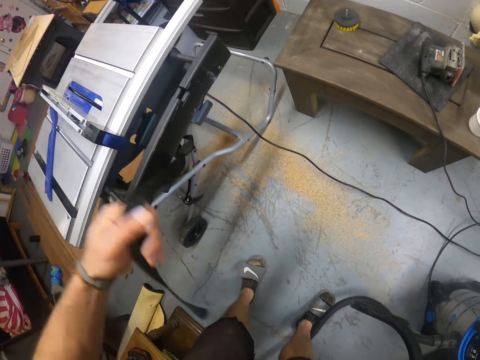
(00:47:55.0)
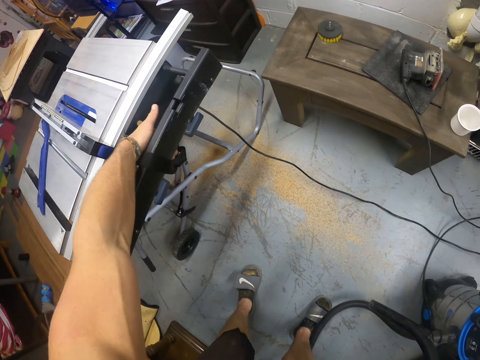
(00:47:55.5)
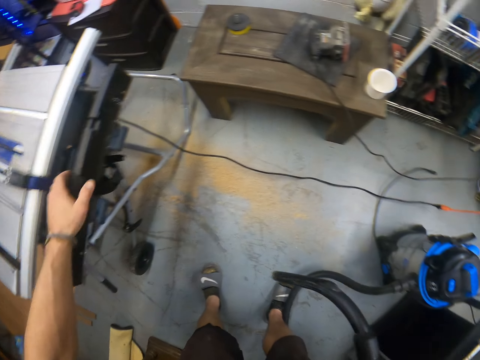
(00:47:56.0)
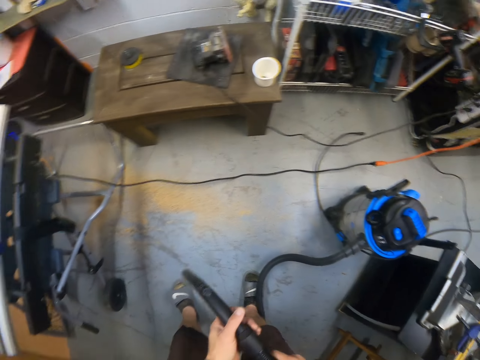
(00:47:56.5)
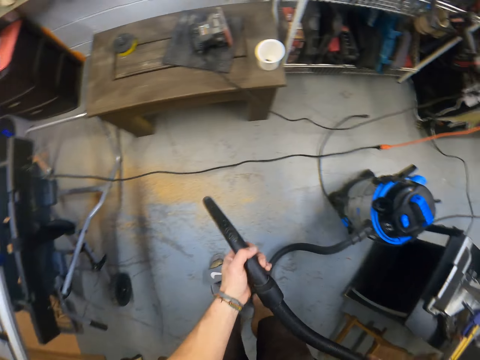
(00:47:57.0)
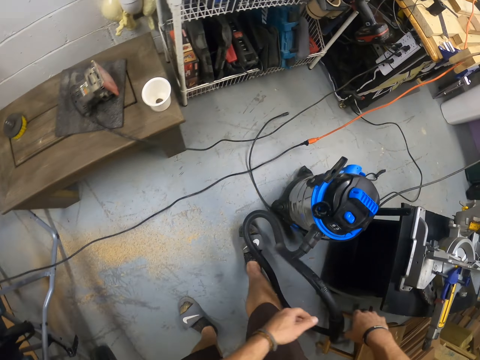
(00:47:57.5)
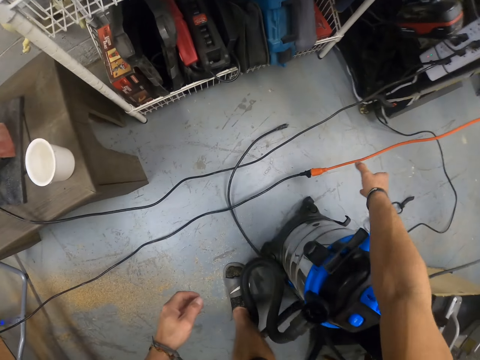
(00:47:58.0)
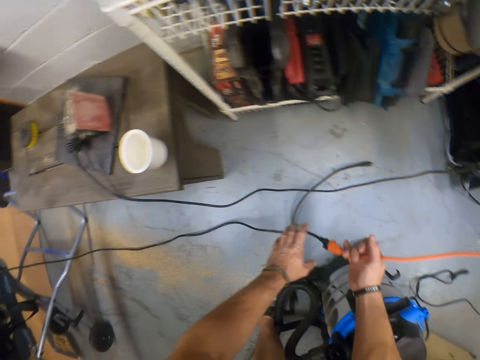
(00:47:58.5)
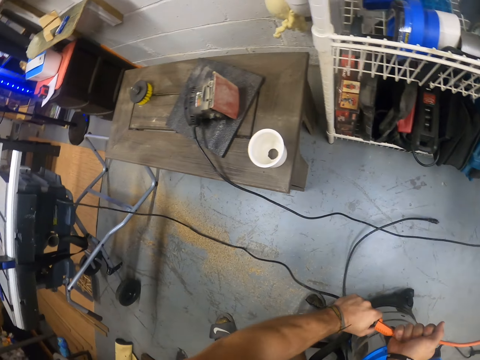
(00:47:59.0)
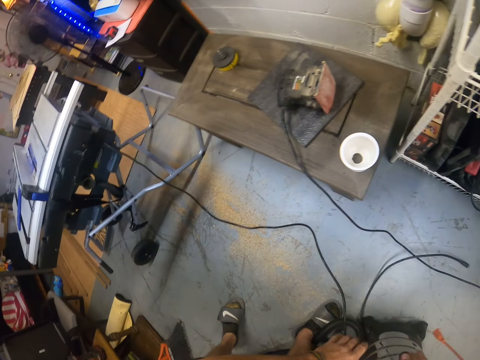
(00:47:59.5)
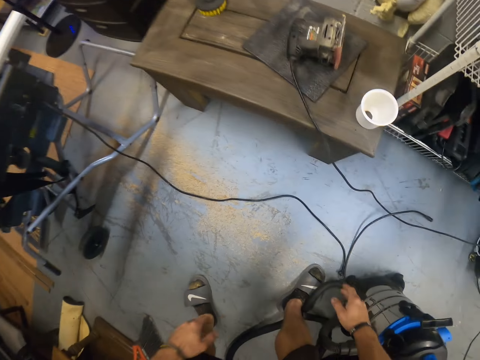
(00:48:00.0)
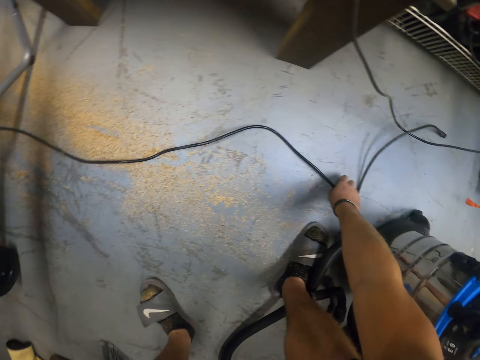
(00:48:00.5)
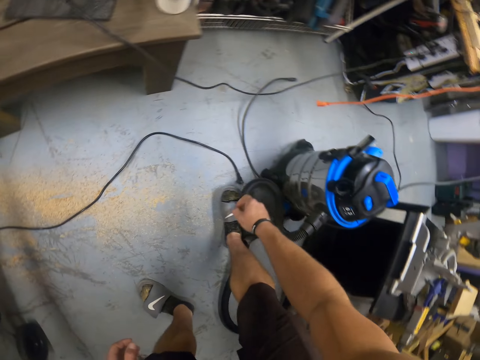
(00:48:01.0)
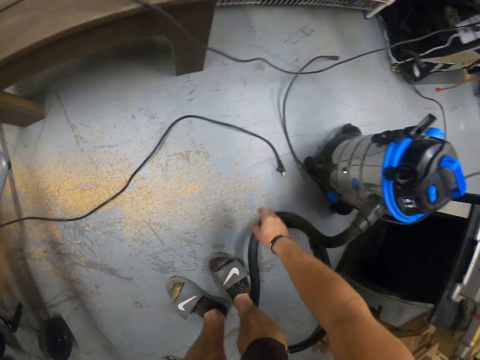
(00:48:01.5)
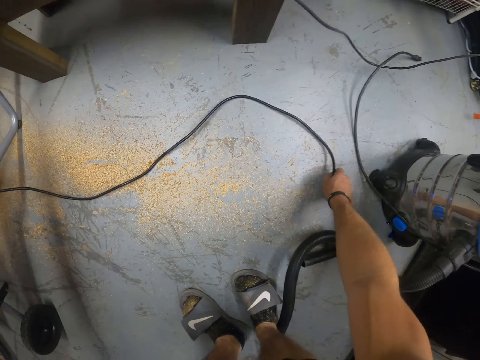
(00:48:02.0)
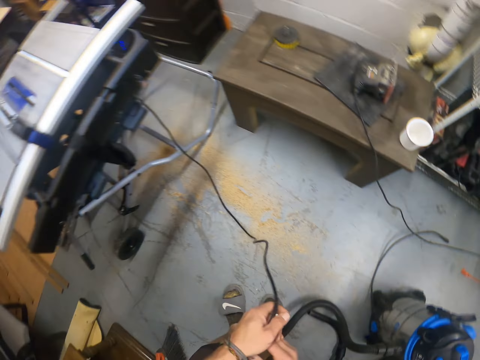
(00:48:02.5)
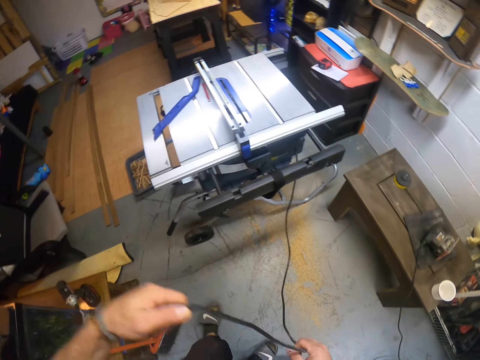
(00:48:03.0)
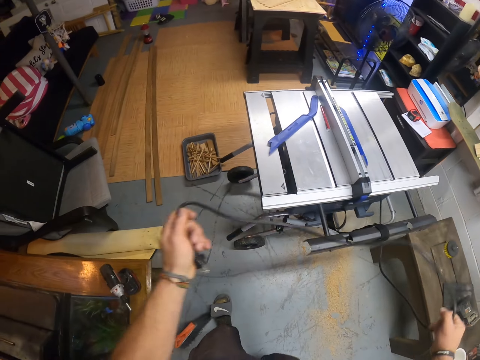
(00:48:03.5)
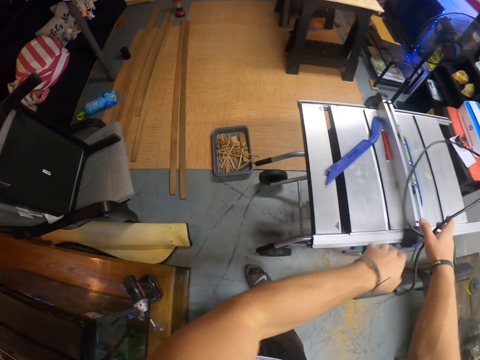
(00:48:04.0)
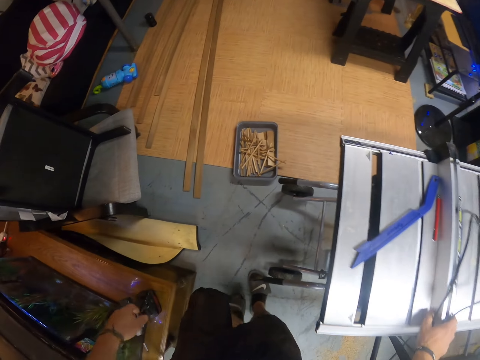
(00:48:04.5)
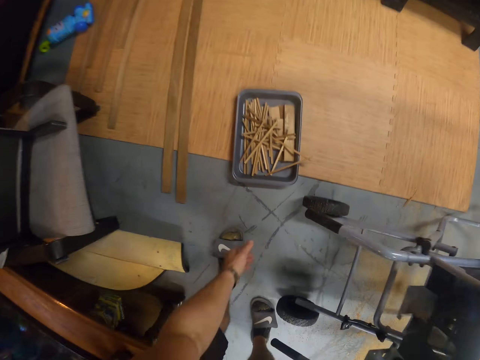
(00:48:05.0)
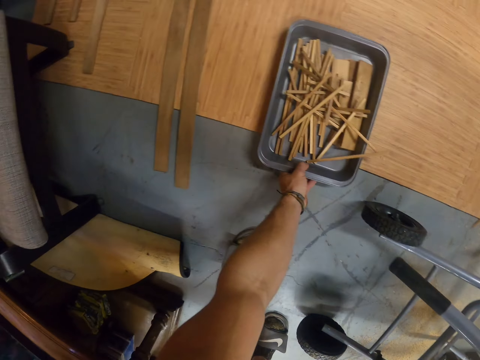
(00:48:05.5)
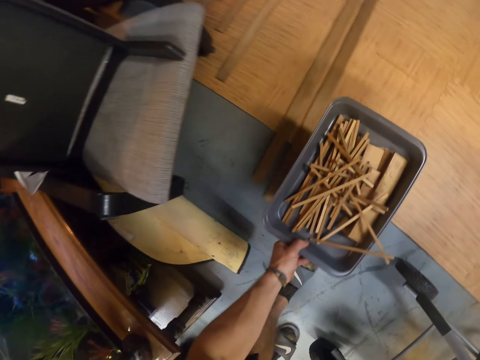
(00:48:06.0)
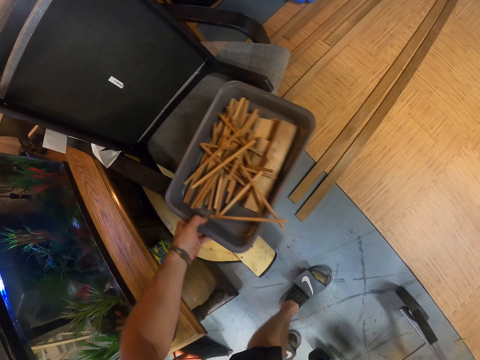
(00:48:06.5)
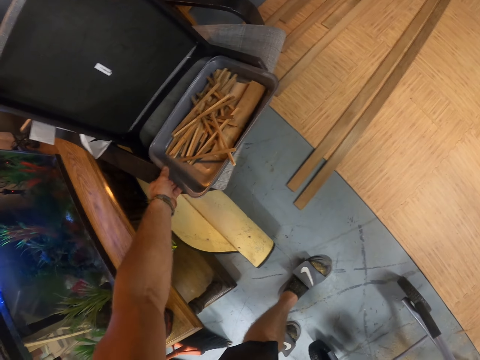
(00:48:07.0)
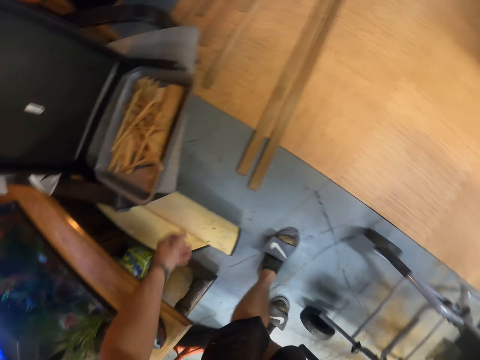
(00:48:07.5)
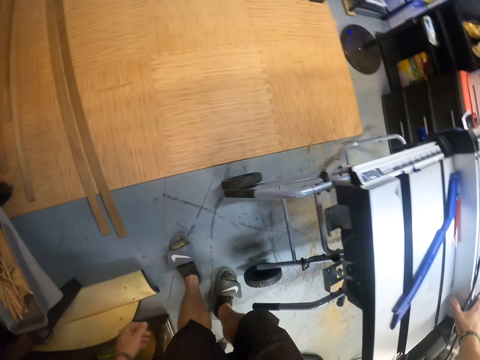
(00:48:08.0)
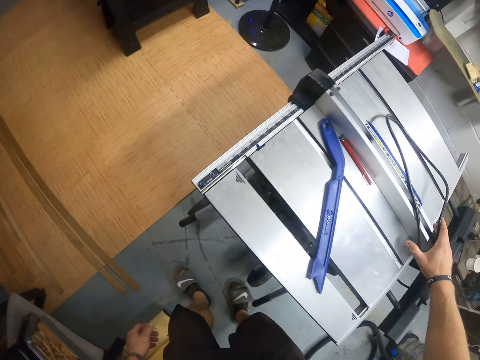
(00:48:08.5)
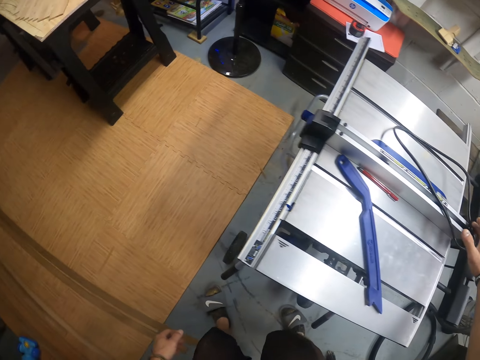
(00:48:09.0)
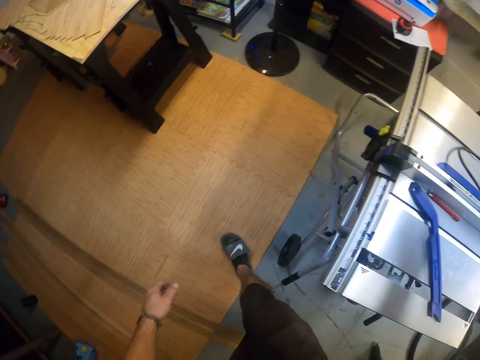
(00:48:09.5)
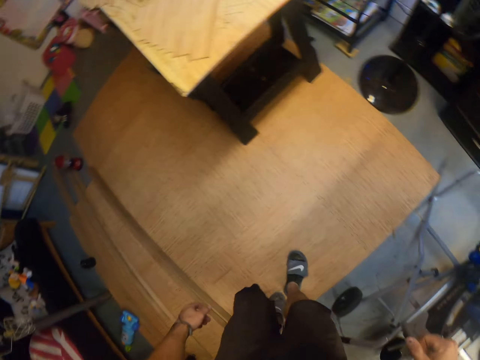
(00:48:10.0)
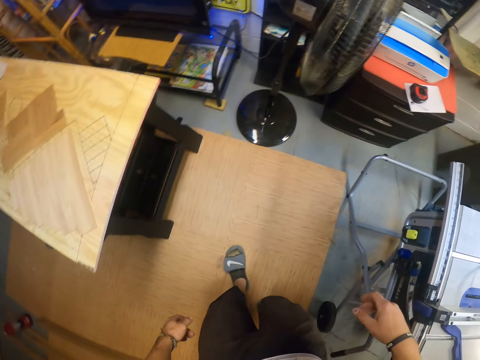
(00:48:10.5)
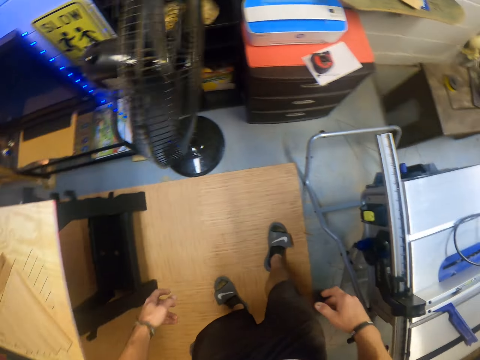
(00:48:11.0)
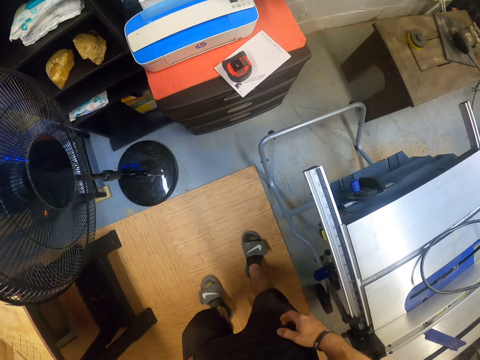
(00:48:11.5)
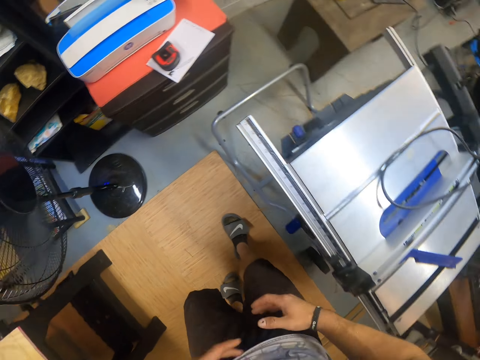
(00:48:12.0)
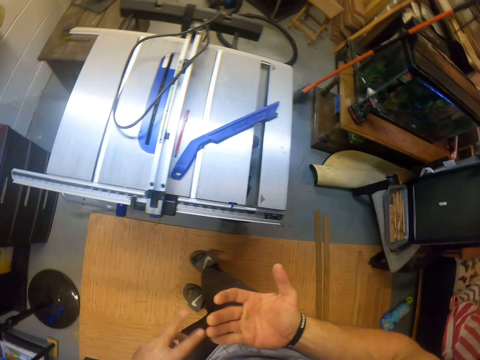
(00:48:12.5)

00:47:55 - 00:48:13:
The camera wearer places the belt of the table saw on the handle of the table saw. He passes the suction pipe in his right hand to his left hand. He cleans the floor with a vacuum cleaner. He passes the suction pipe in his left hand to his right hand. He drops the suction pipe in his right hand to the ground. He picks a cable from the ground with his right hand. He unplugs the cable in his right hand from a cable in his left hand. He picks the cable on the ground with his right hand. He passes the cable in his right hand to his left hand. He extends the cable in his left hand with his right hand. He passes the cable in his left hand to his right hand. He drops the cable in his right hand on the table saw in the workshop. He picks the container on the ground with his left hand. He places the container in his left hand on a chair in the workshop. He walks around the workshop.

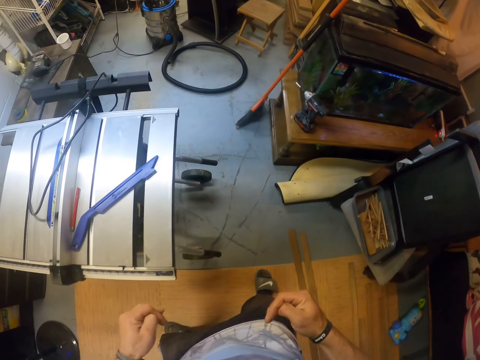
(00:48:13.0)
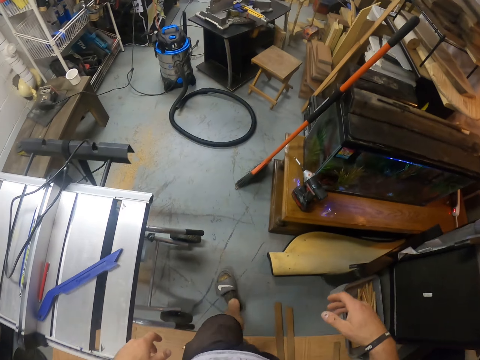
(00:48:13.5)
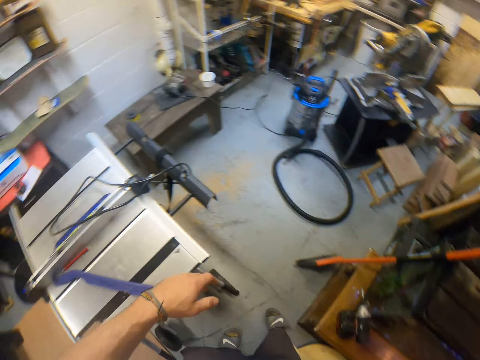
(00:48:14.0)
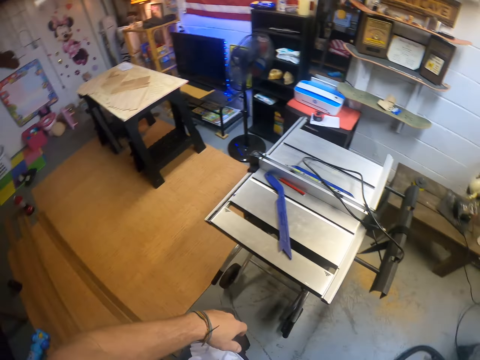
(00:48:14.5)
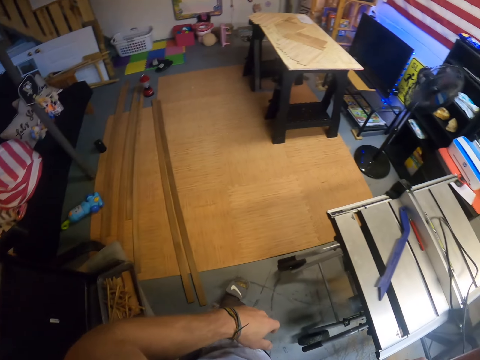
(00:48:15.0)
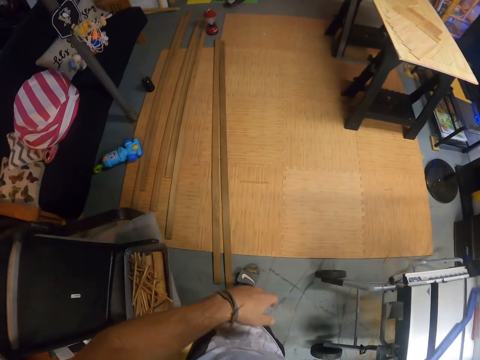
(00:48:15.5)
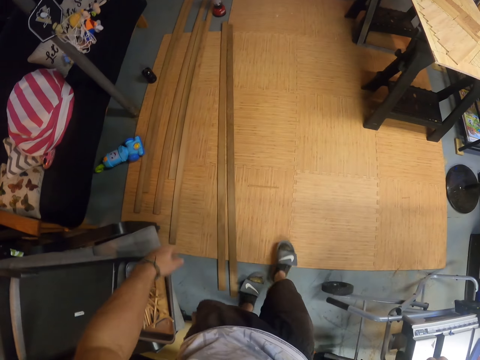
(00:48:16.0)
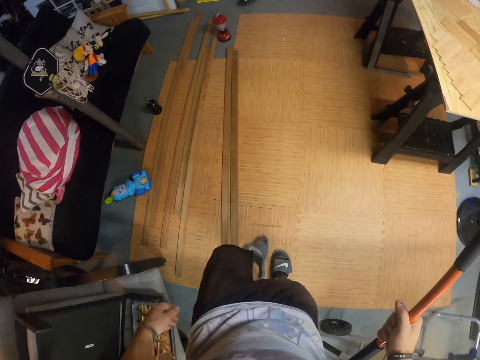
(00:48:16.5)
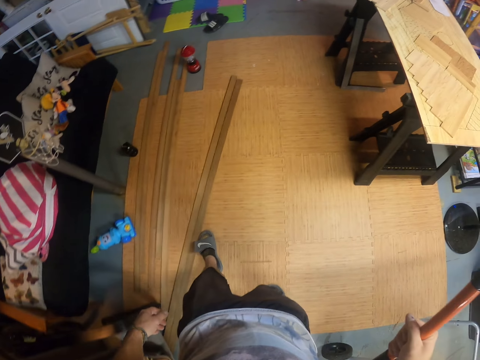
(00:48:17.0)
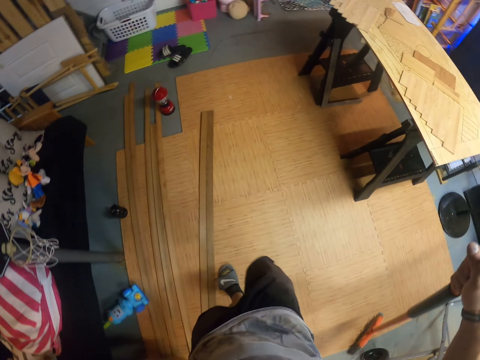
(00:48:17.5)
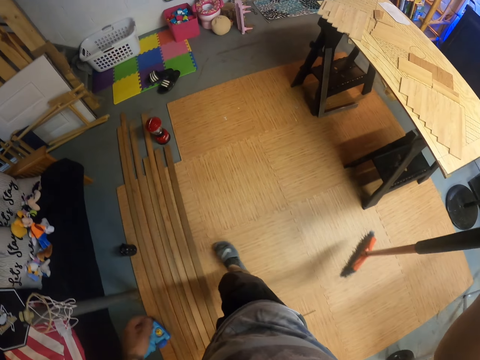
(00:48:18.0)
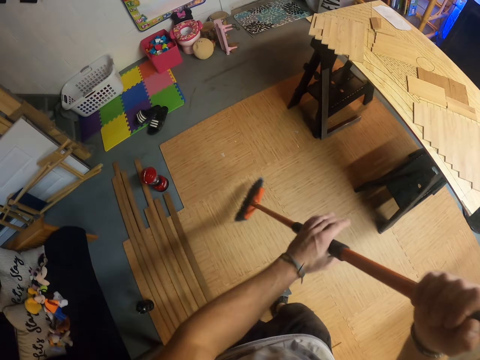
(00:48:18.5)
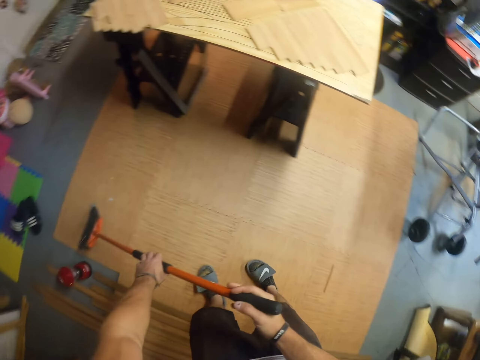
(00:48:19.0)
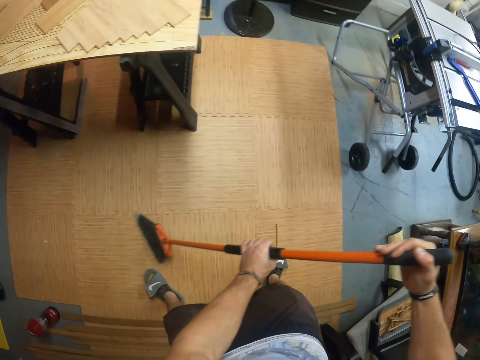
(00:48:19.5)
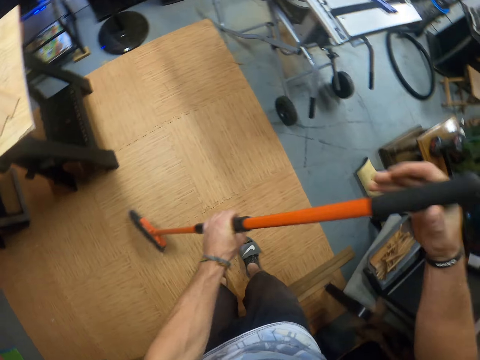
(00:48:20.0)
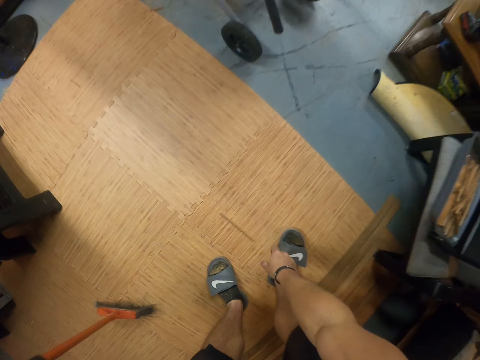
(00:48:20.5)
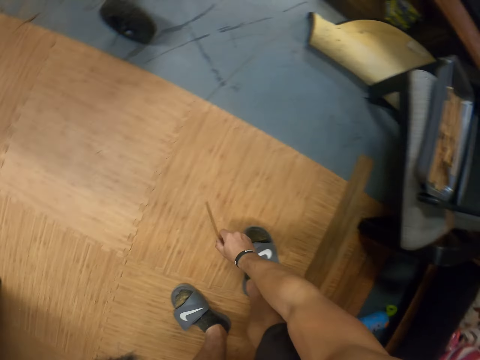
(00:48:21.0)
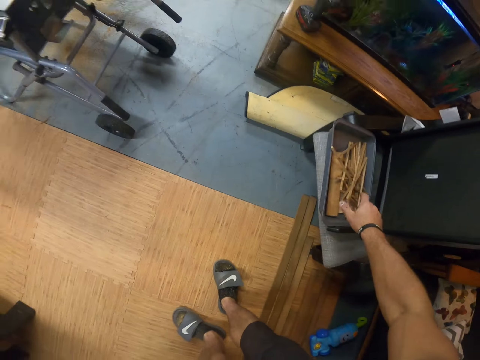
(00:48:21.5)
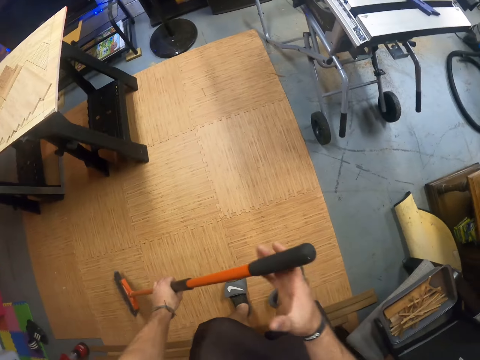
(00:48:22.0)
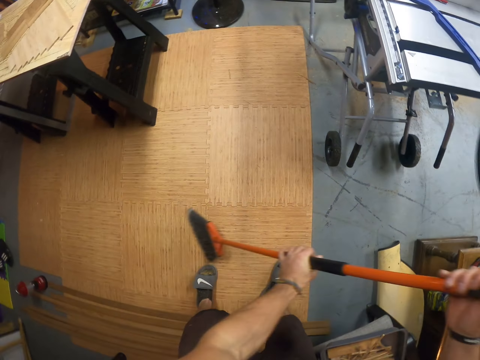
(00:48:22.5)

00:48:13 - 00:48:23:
The camera wearer picks a broom from a shelf with his right hand. He sweeps the ground with the broom in both hands. He picks a wood waste from the ground with his right hand. He drops the waste wood in his right hand in a container on the chair. He sweeps the ground with the broom in both hands.
